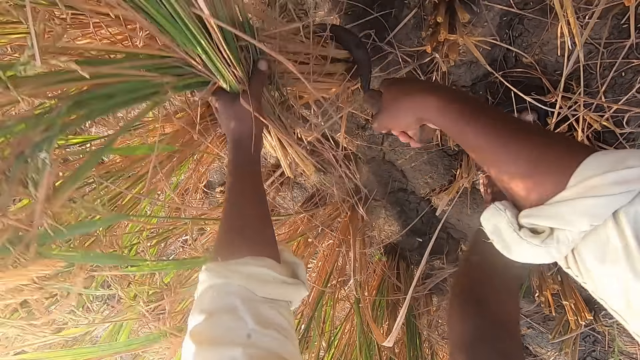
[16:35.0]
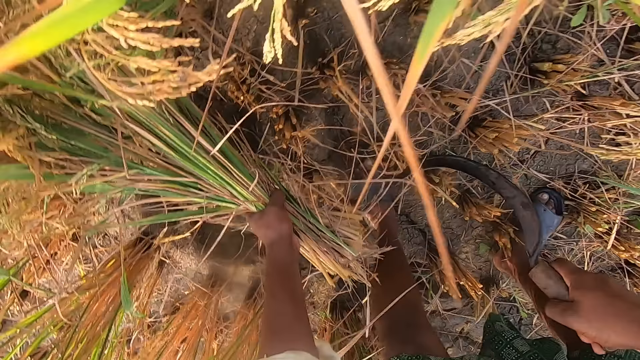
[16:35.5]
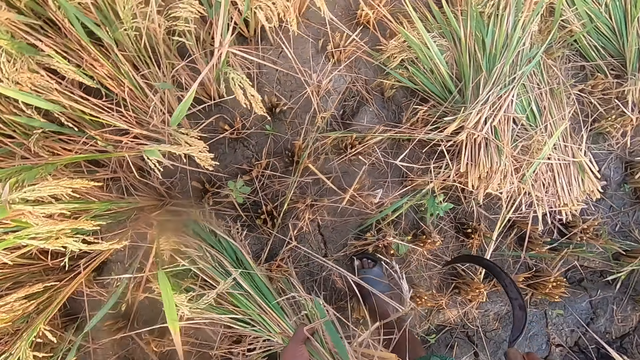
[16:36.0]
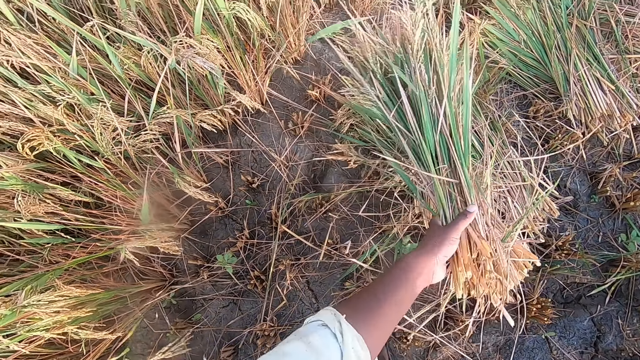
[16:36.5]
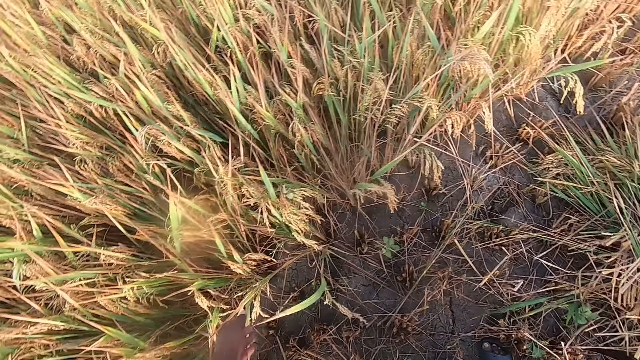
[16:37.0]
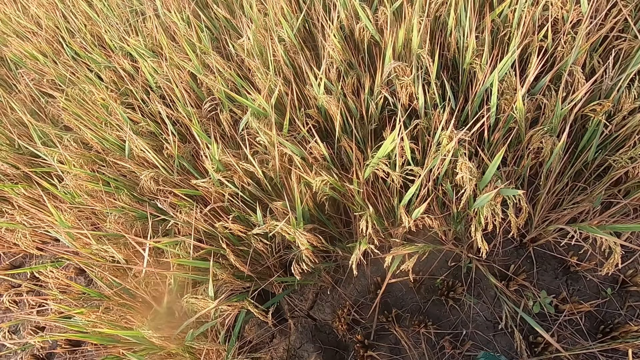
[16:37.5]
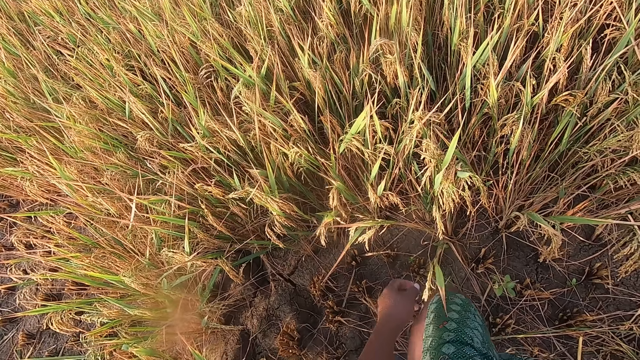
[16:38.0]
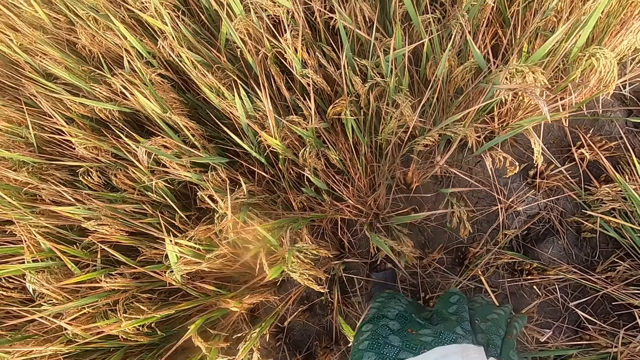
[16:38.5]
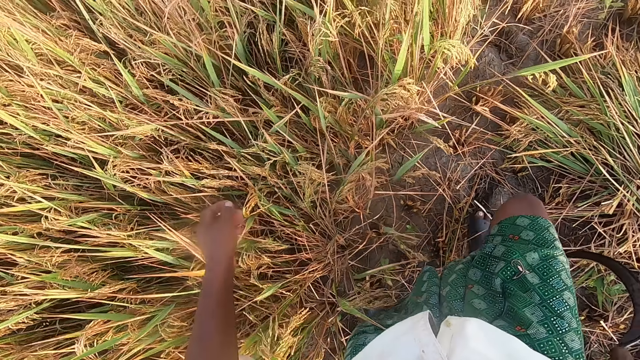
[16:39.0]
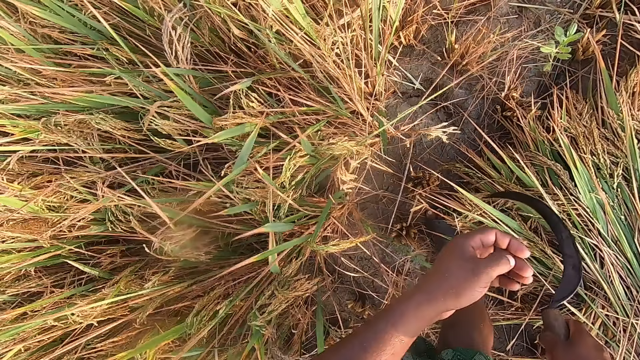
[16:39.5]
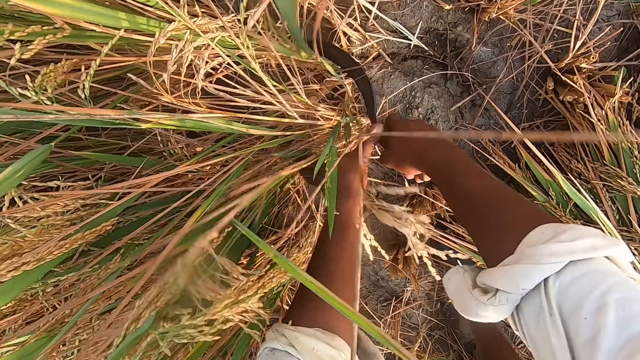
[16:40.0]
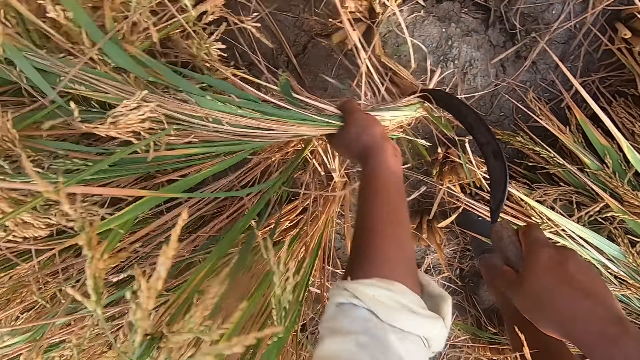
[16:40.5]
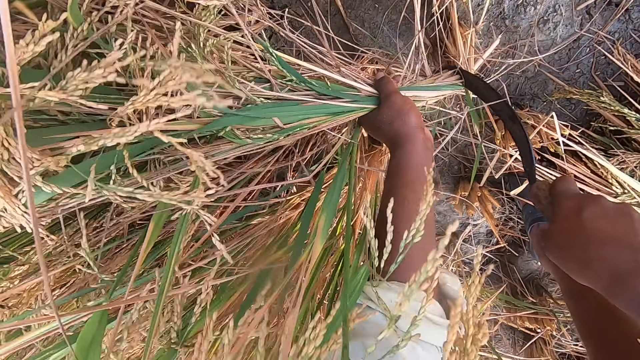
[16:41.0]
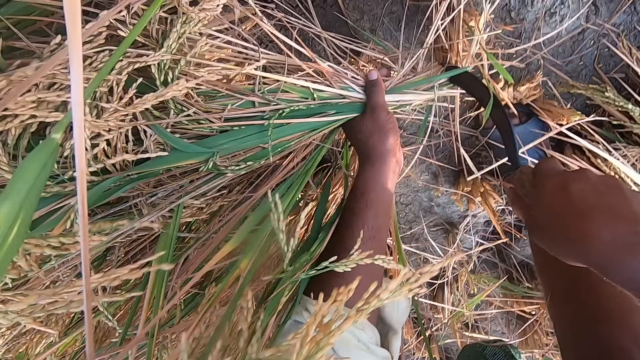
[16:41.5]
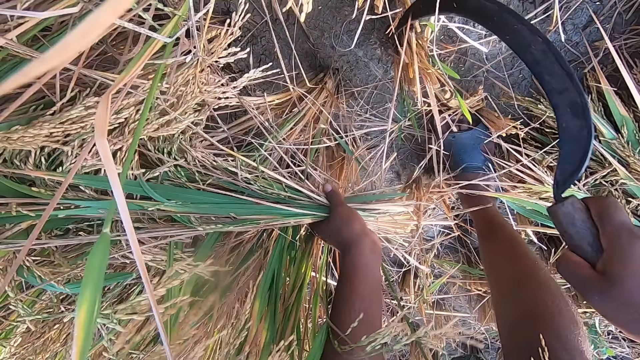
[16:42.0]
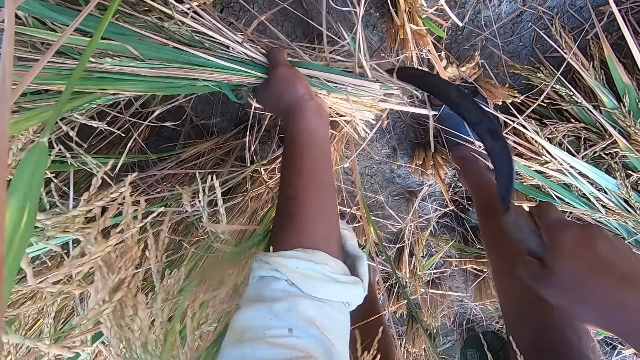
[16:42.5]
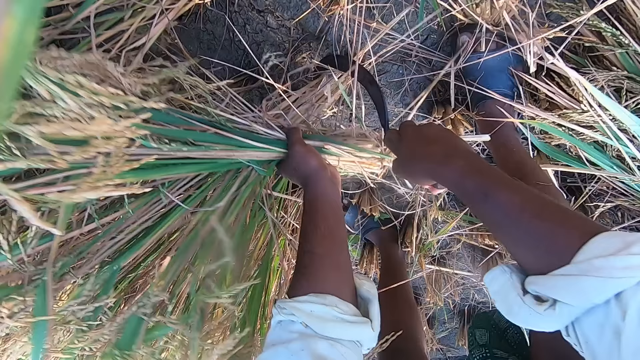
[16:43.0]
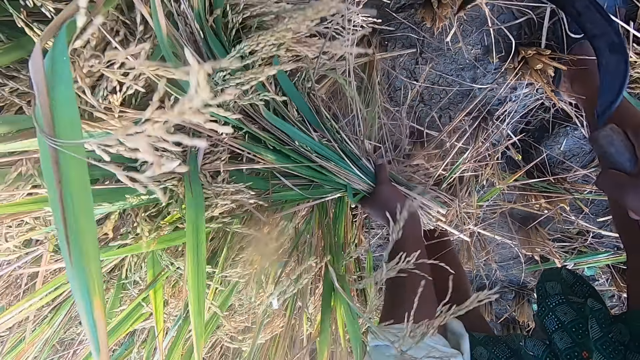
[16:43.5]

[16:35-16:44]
The camera wearer drops the stack of straw on the ground. They look around the farm. They cut the straw from the ground with the hand sickle.

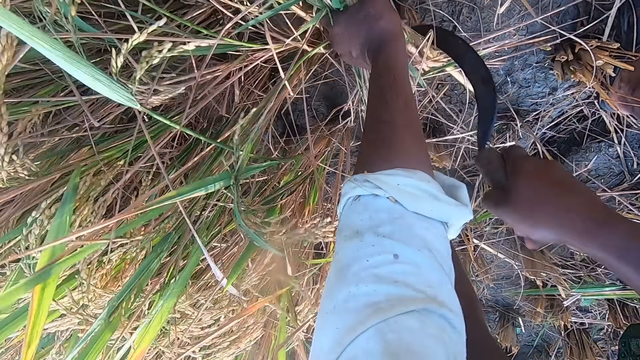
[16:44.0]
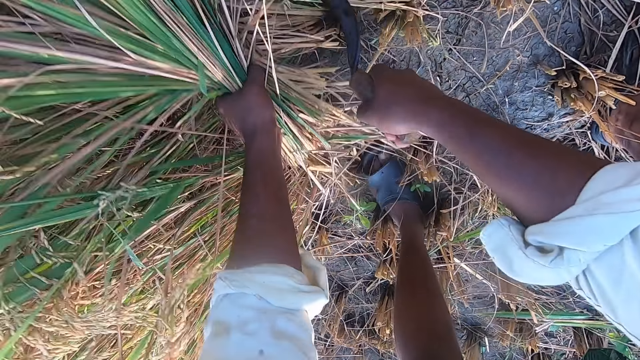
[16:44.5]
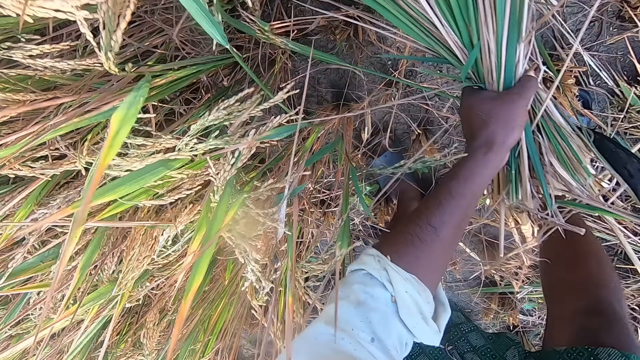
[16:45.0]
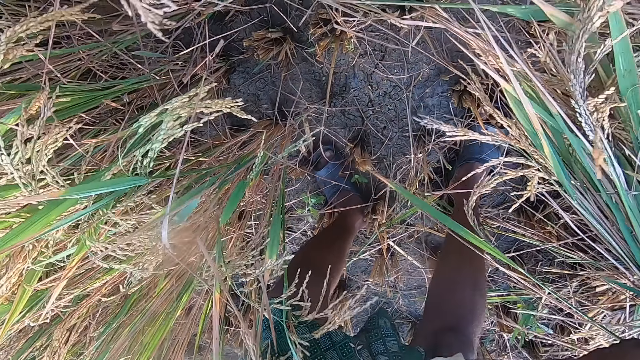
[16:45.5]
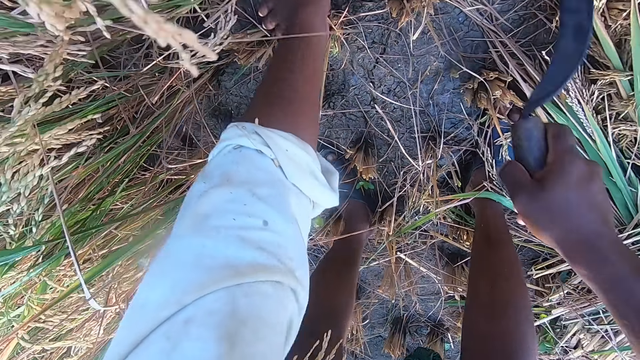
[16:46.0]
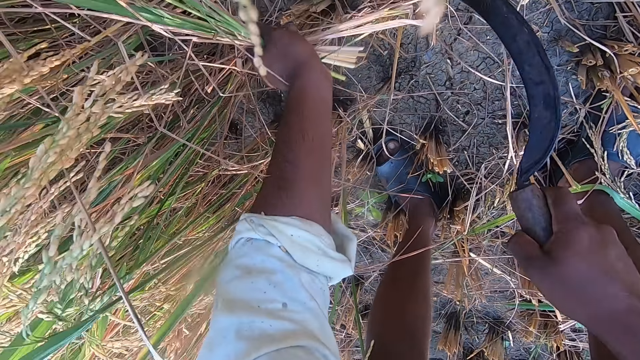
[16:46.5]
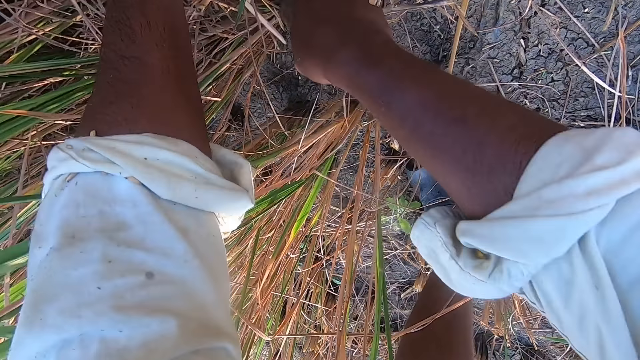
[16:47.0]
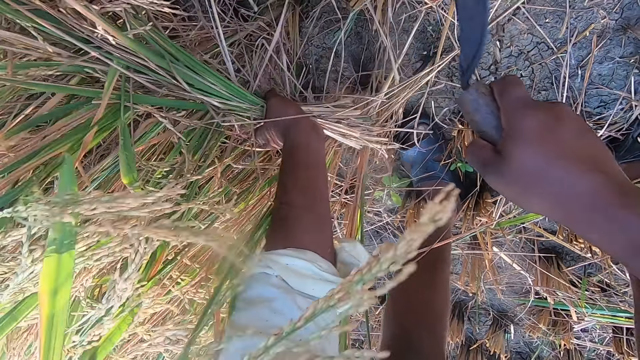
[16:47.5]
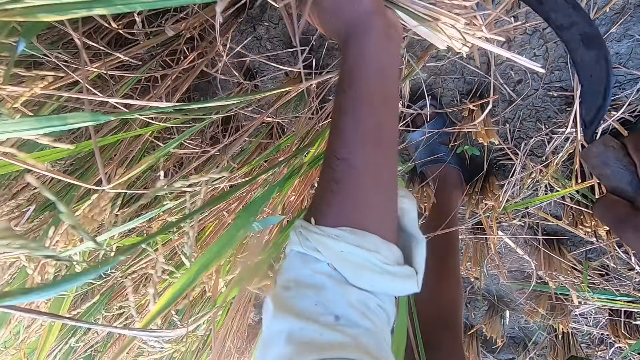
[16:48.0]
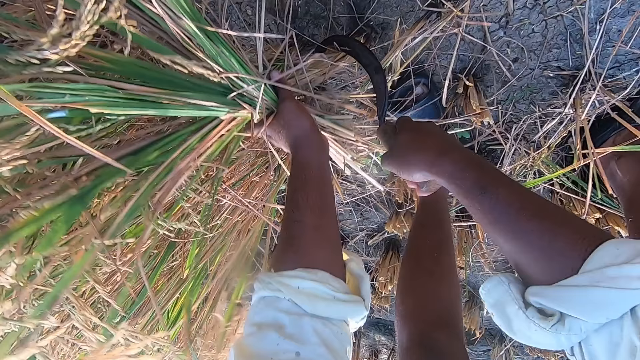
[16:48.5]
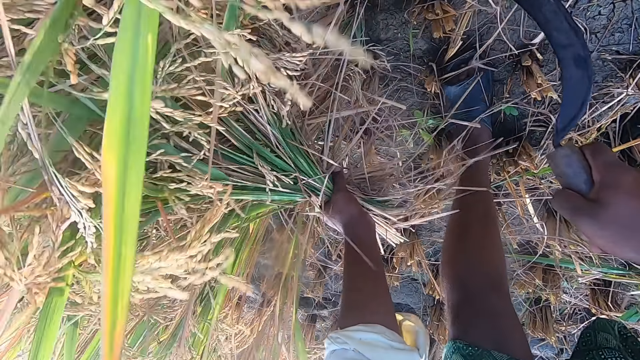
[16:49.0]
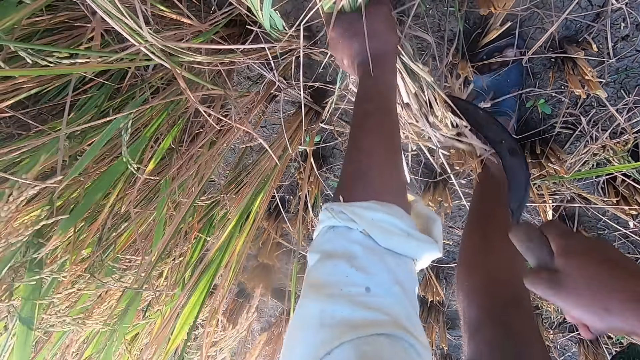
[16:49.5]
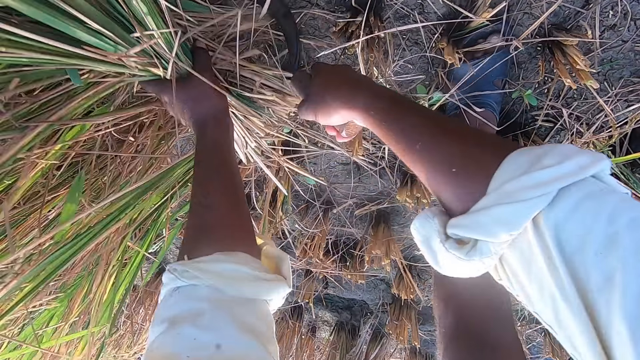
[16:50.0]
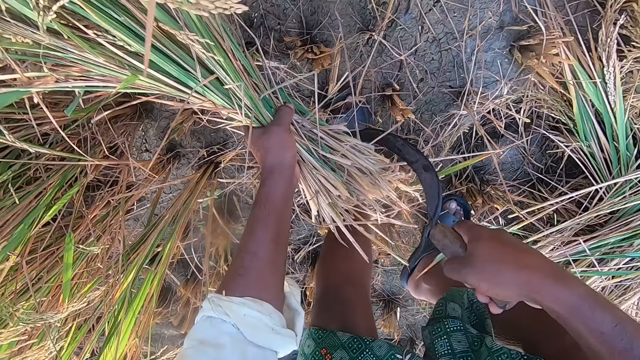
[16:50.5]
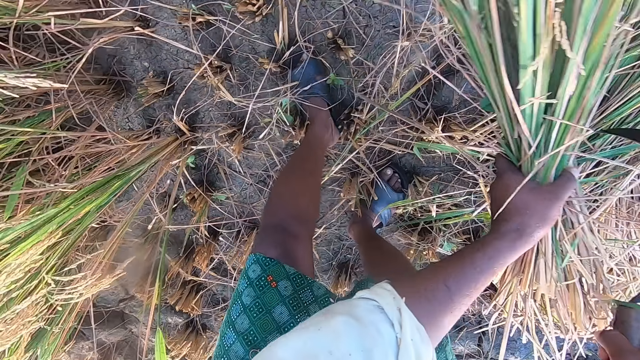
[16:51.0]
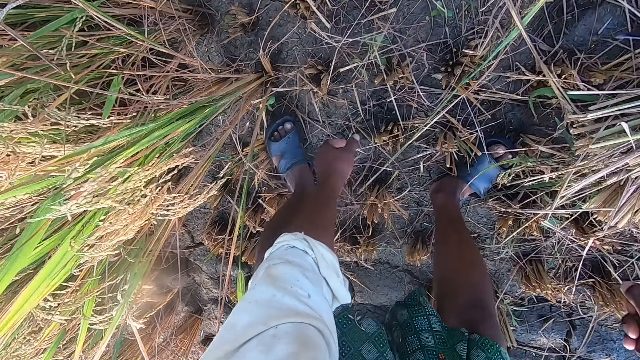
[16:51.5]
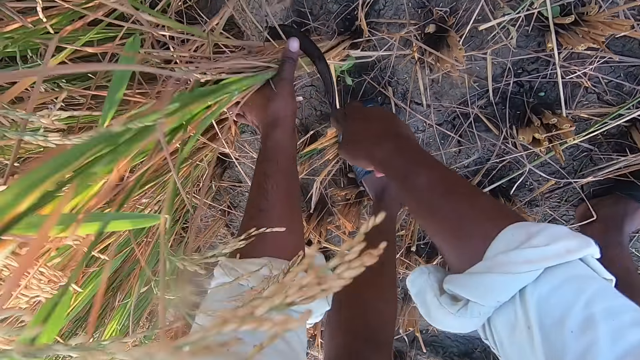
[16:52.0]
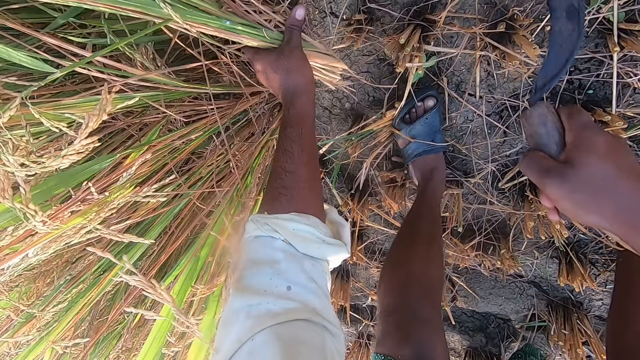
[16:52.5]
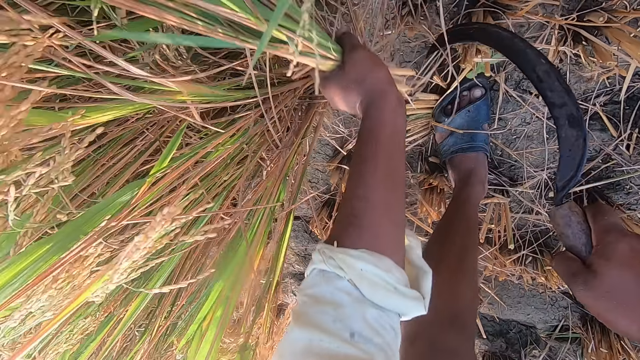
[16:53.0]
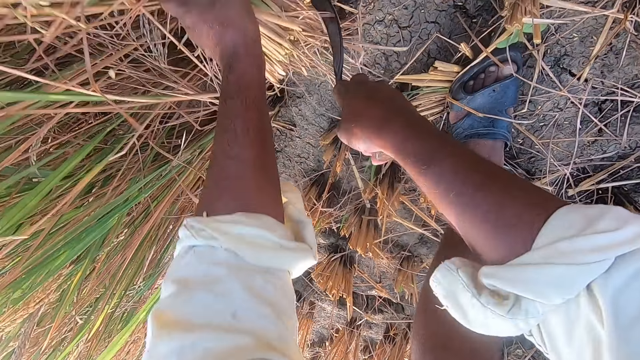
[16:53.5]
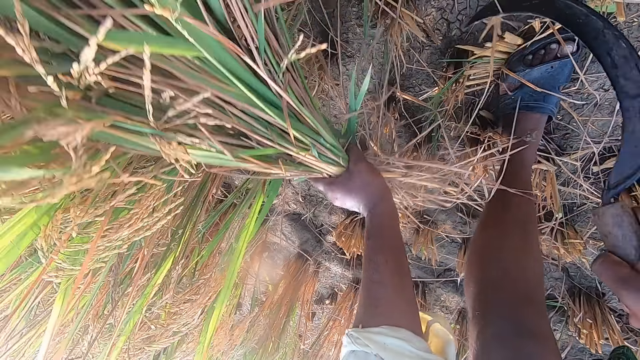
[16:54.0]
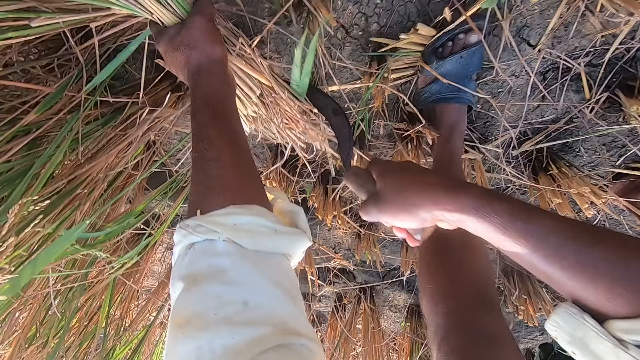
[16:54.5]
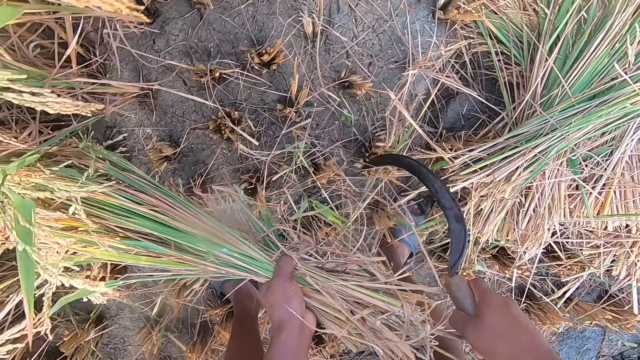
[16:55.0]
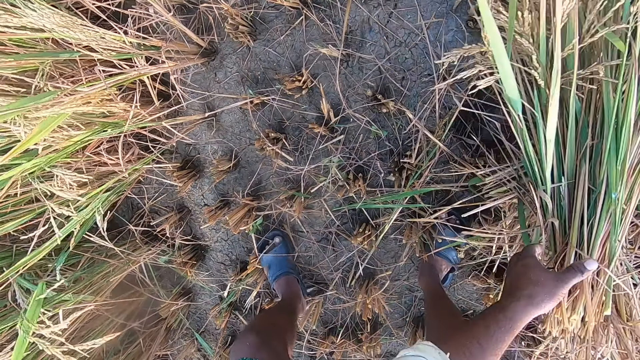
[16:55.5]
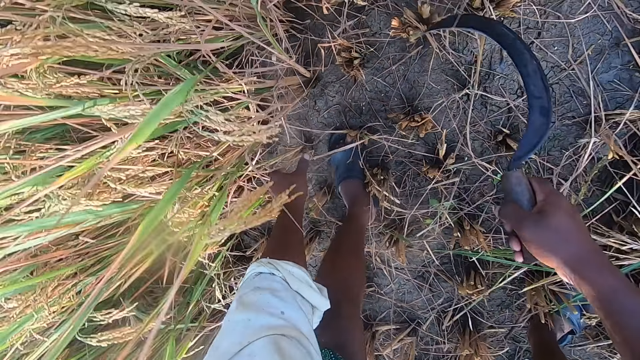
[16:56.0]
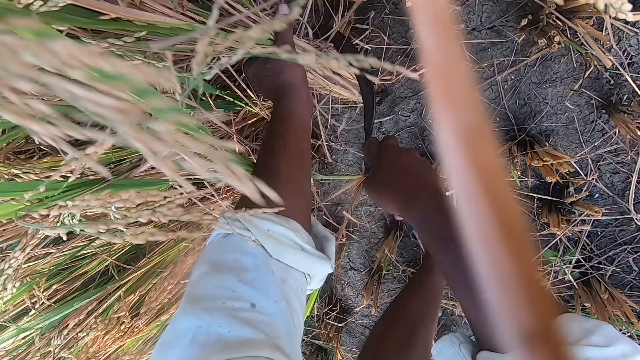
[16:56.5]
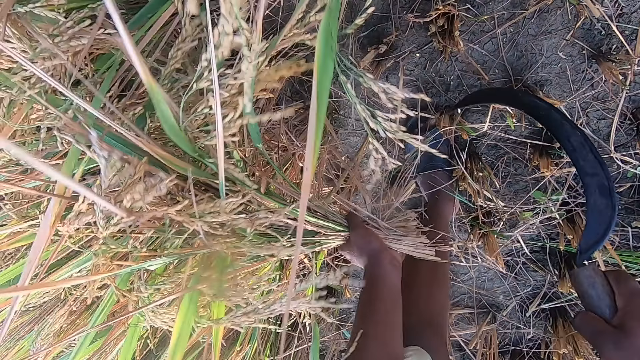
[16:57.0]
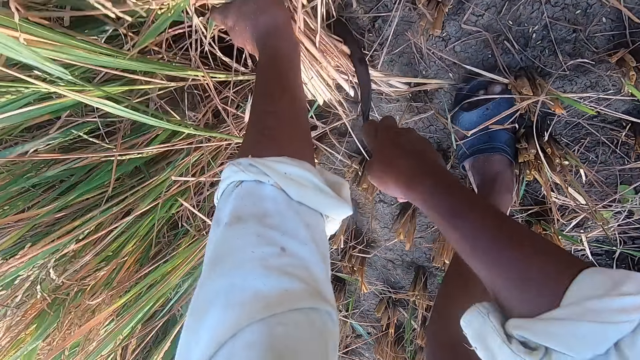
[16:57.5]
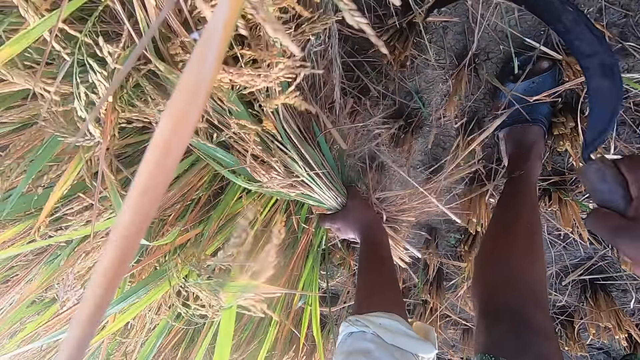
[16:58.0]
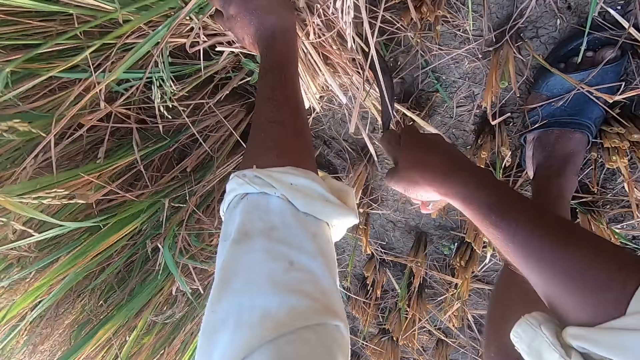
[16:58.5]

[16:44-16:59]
The camera wearer drops the stack of straw on the ground. They cut the straw from the ground with the hand sickle. They drop the stack of straw on the ground. They cut the straw from the ground with the hand sickle. They drop the stack of straw on the ground. They cut the straw from the ground with the hand sickle.
